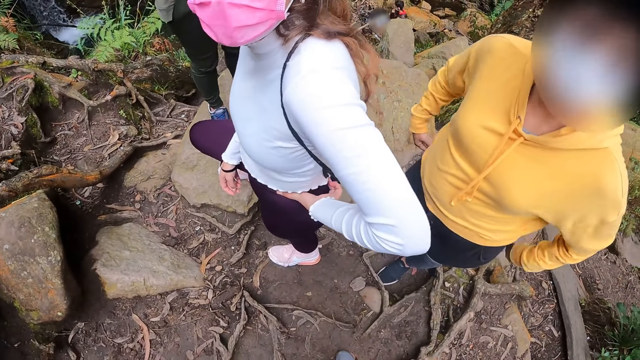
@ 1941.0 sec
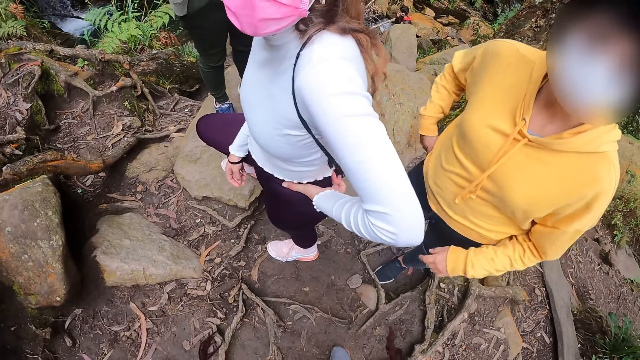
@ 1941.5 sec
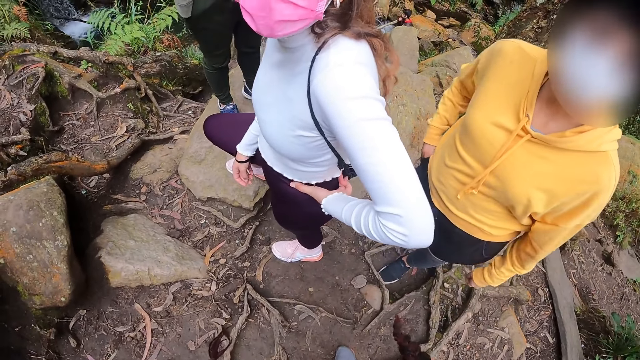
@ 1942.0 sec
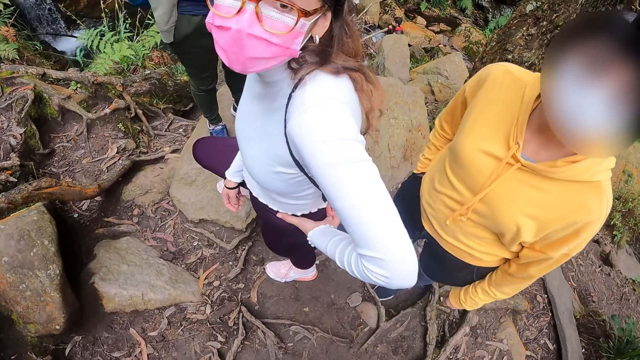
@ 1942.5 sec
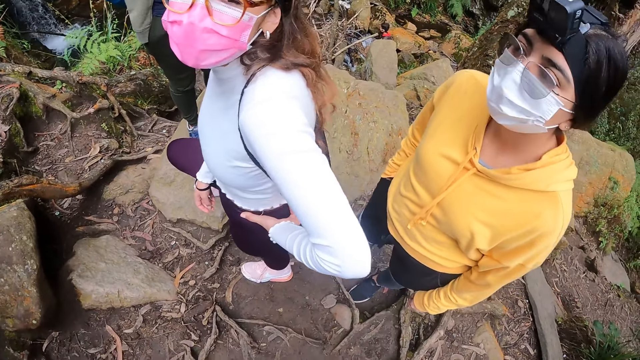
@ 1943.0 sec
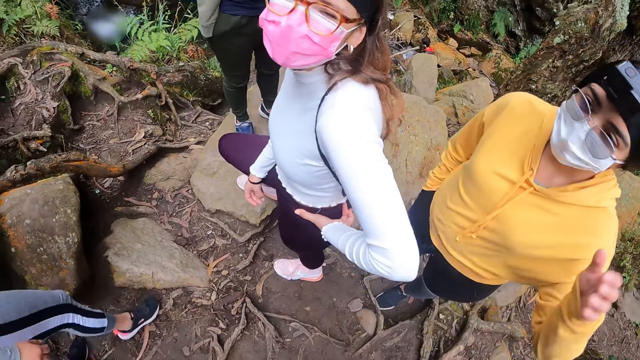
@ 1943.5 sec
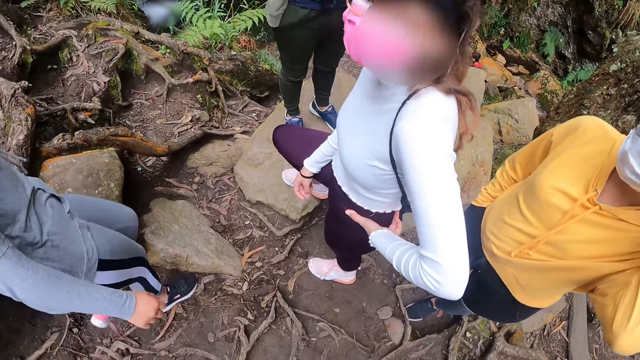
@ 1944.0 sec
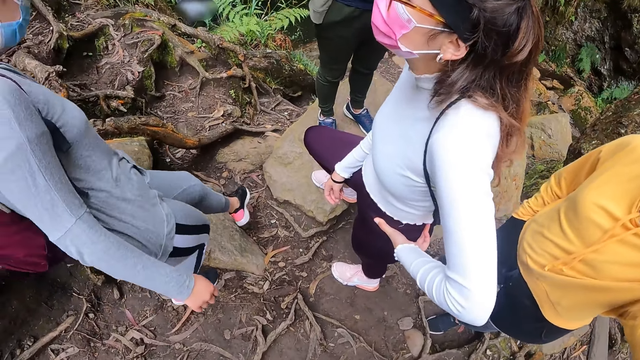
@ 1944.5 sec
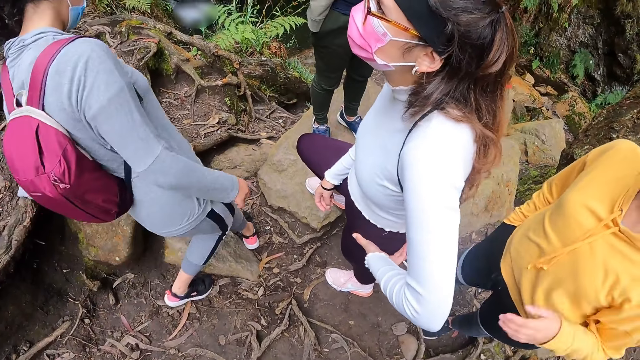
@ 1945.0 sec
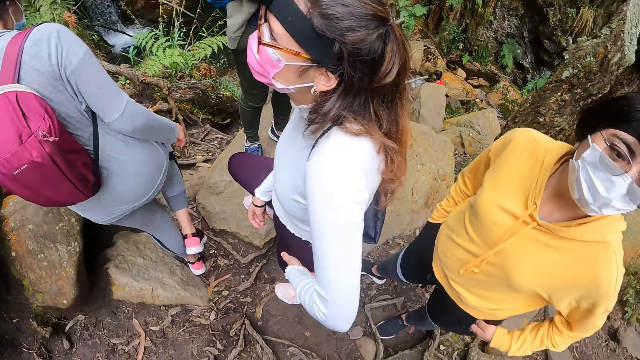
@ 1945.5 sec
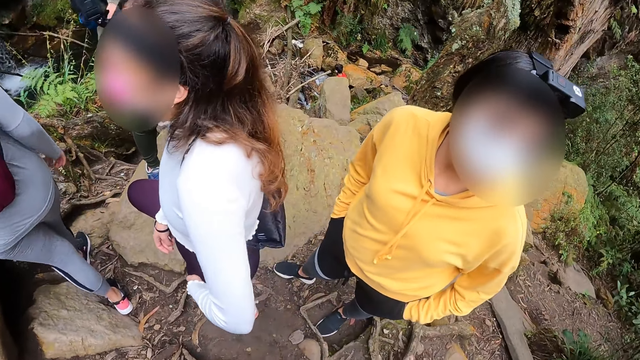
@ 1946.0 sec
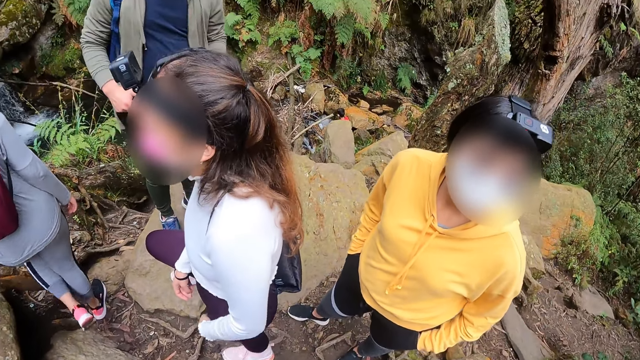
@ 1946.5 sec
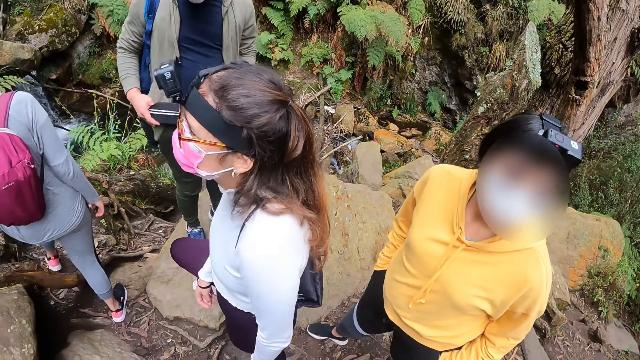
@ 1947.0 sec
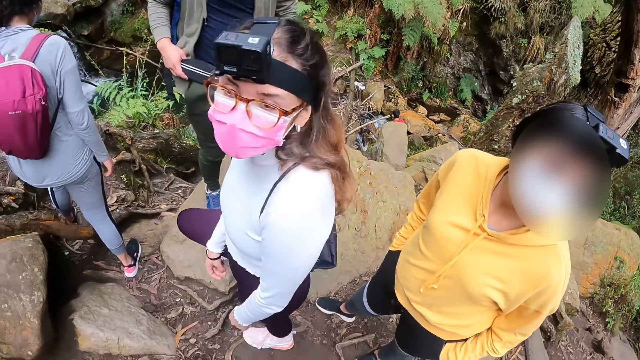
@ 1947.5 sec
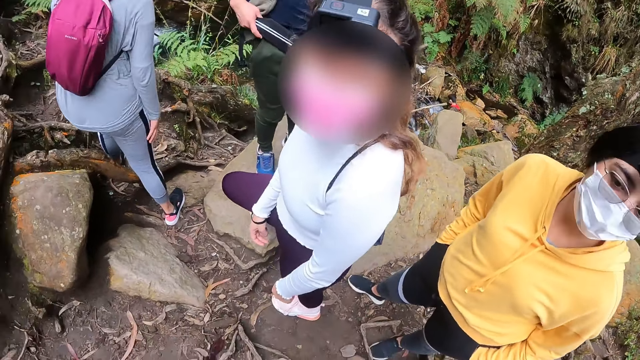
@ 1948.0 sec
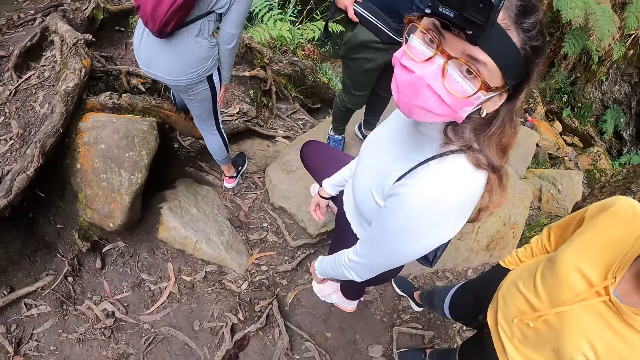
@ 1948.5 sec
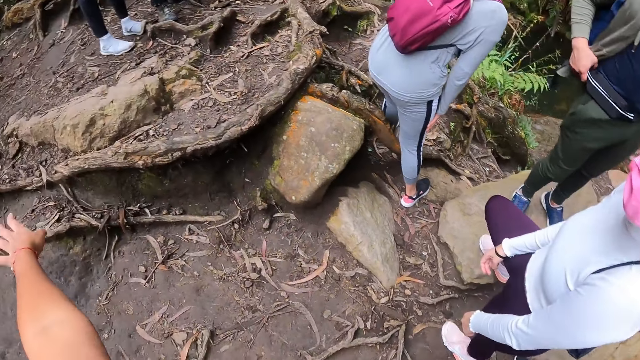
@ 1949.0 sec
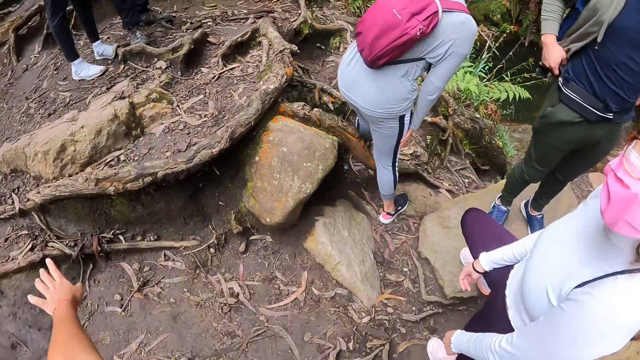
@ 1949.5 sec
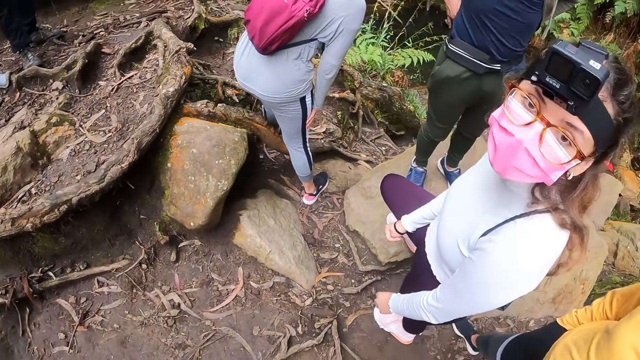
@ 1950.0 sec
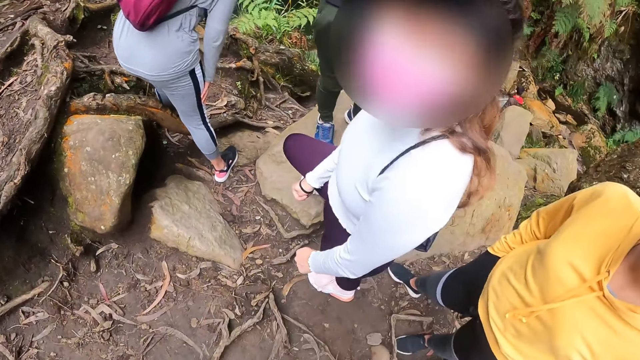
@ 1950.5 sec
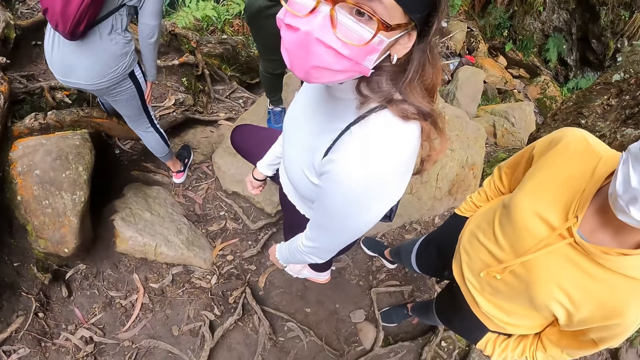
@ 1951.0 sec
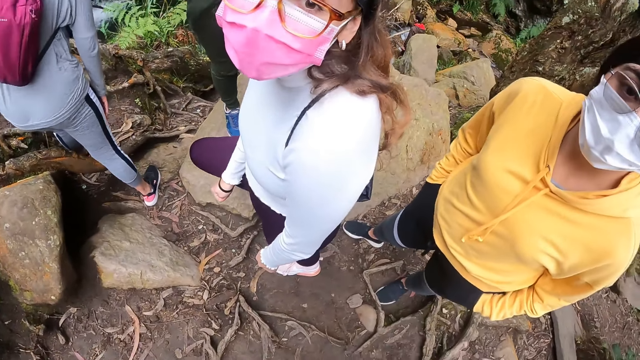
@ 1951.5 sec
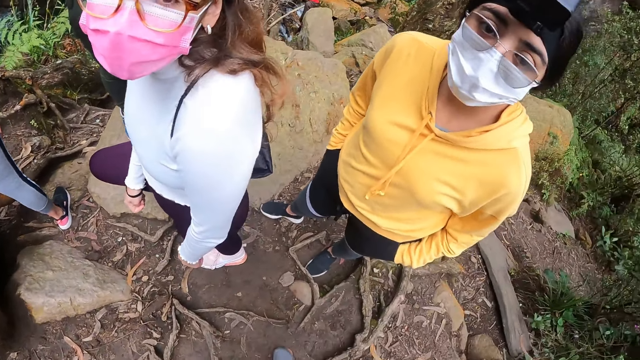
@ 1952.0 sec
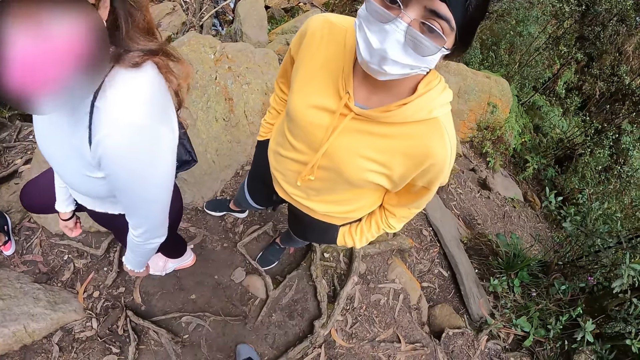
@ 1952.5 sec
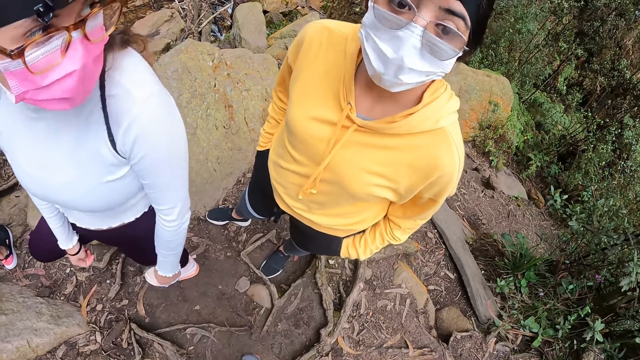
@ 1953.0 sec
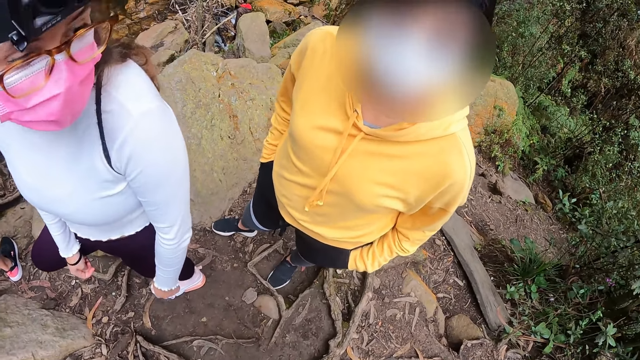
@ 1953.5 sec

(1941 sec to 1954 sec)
A woman walks towards a man. The woman bends. The camera wearer holds out her left hand.

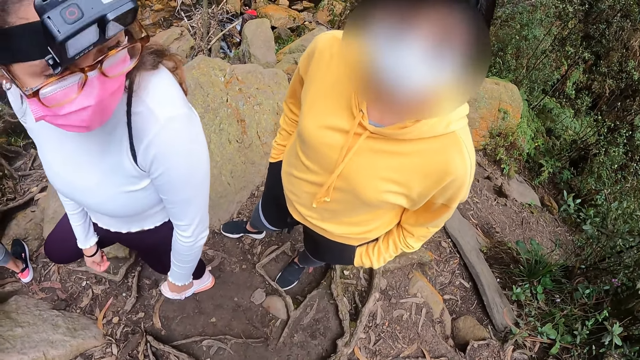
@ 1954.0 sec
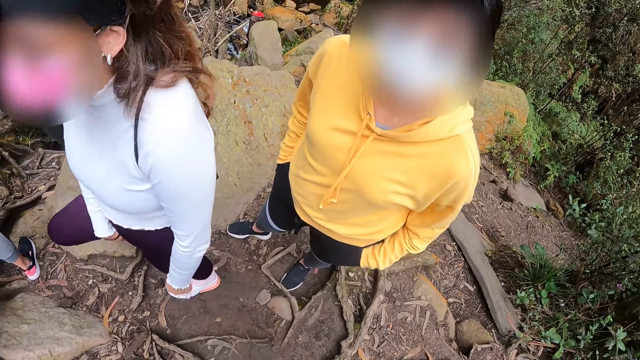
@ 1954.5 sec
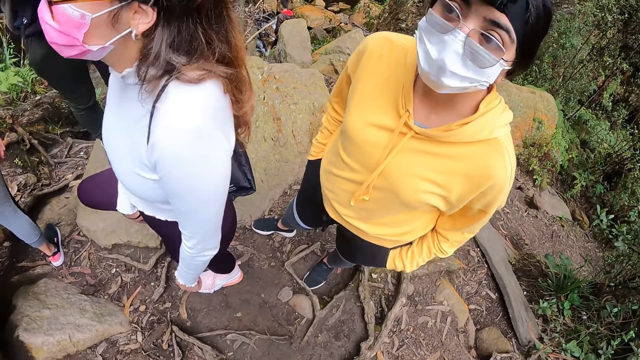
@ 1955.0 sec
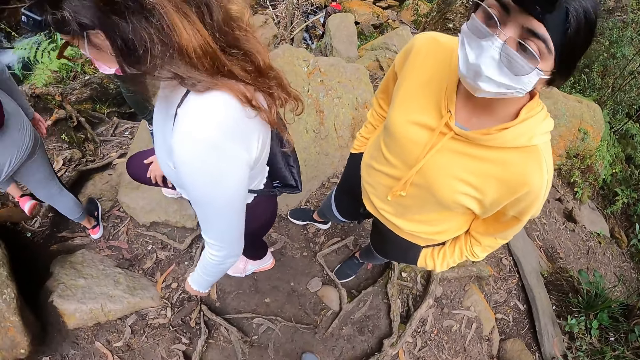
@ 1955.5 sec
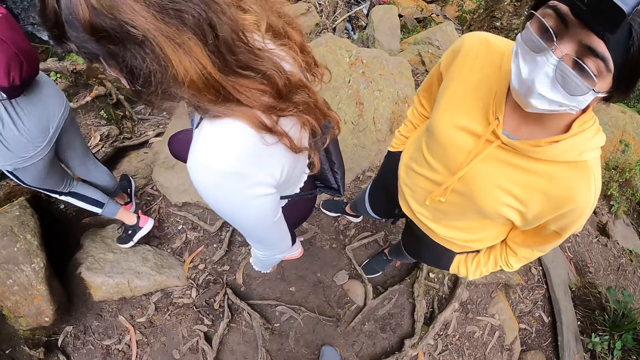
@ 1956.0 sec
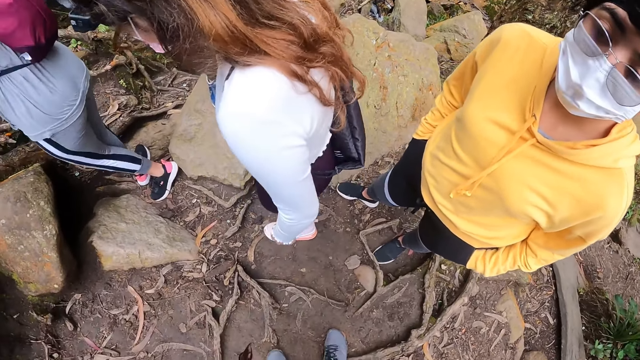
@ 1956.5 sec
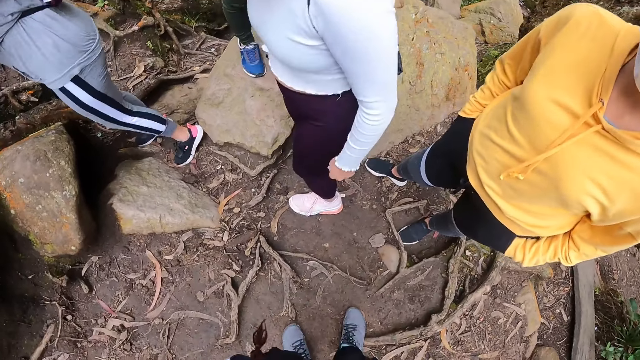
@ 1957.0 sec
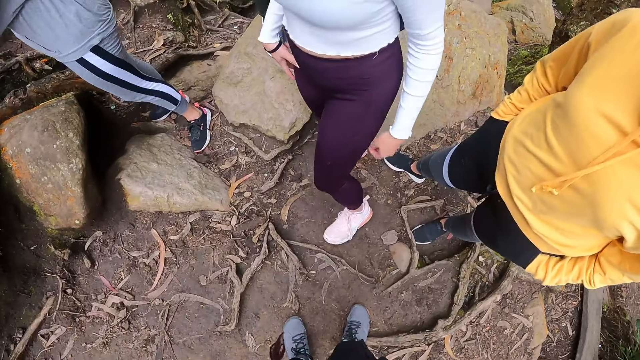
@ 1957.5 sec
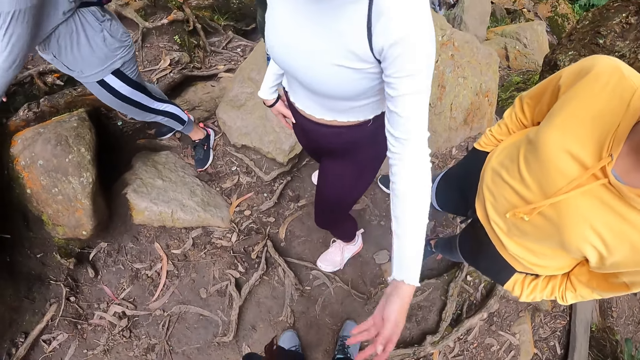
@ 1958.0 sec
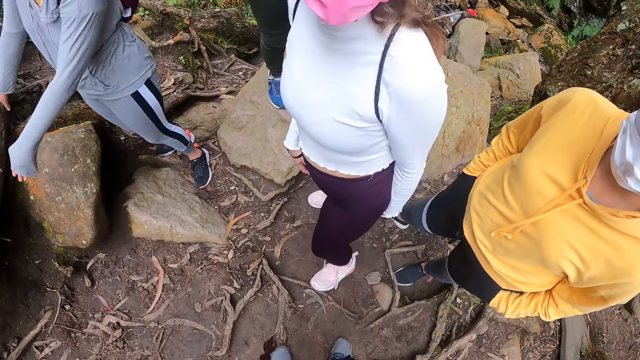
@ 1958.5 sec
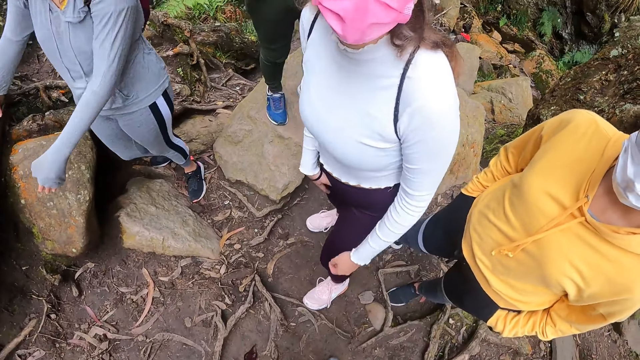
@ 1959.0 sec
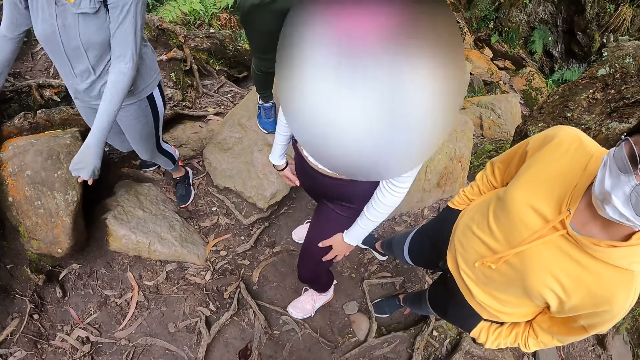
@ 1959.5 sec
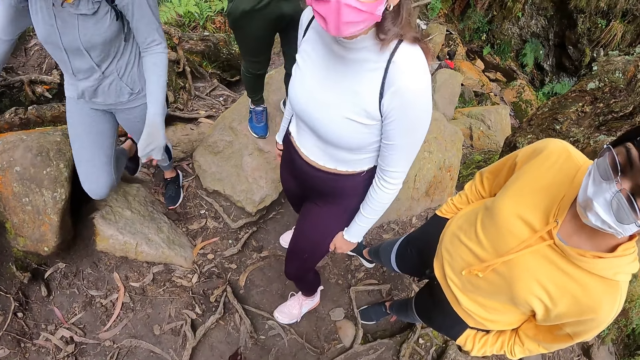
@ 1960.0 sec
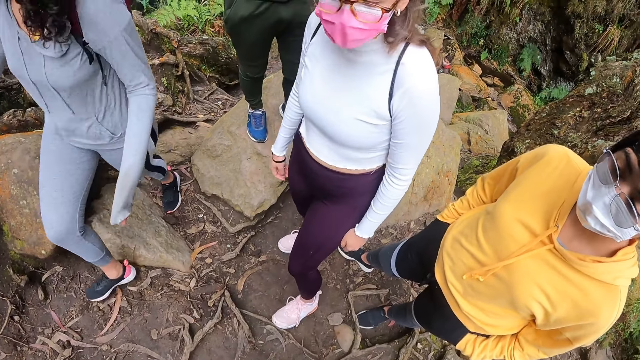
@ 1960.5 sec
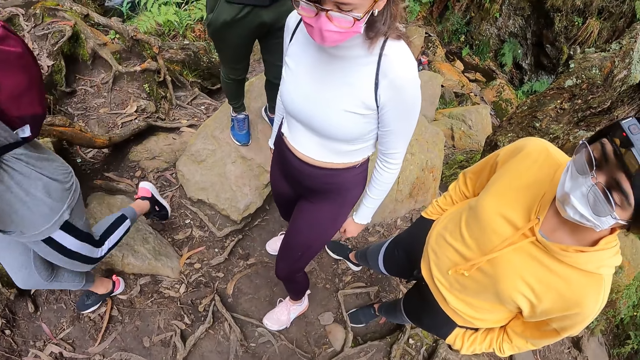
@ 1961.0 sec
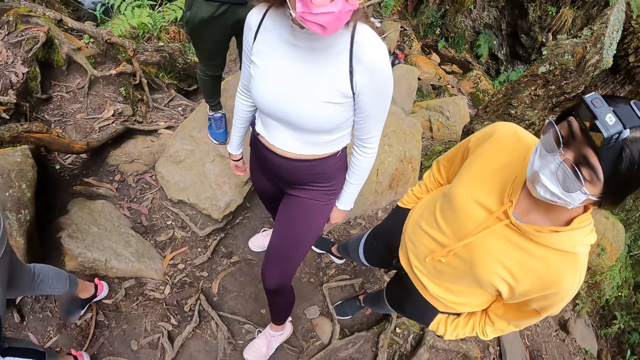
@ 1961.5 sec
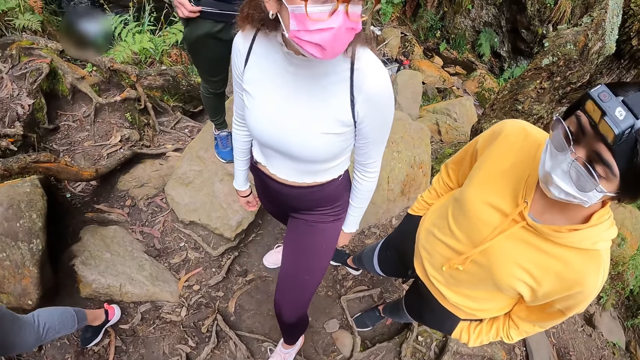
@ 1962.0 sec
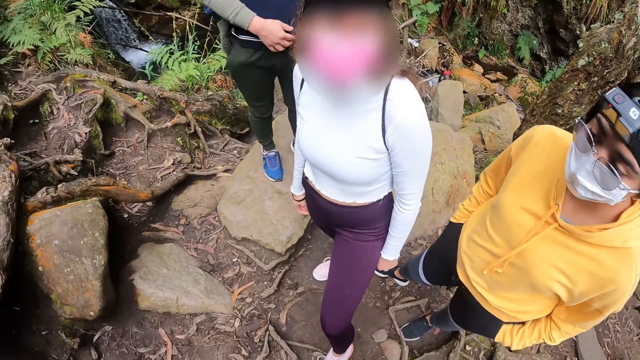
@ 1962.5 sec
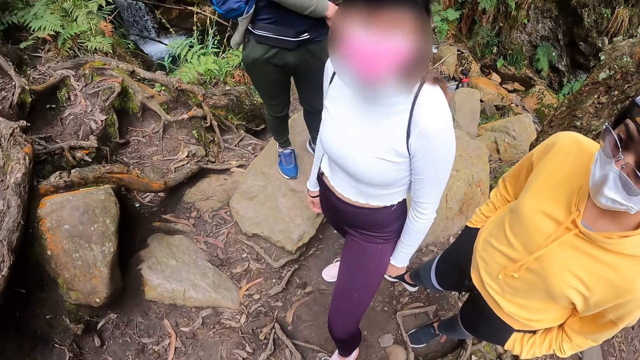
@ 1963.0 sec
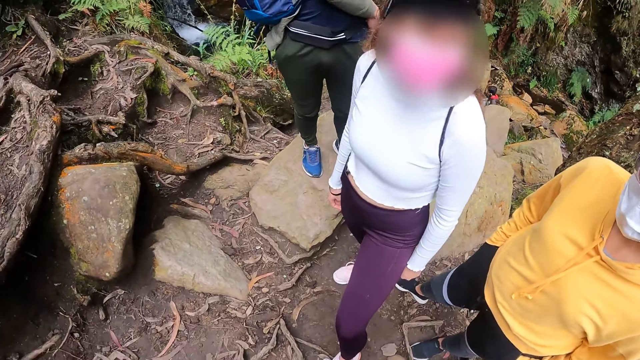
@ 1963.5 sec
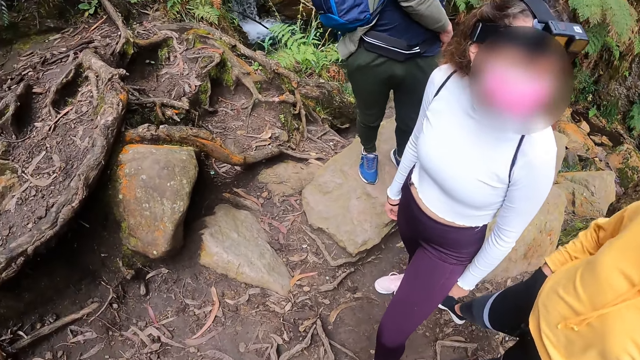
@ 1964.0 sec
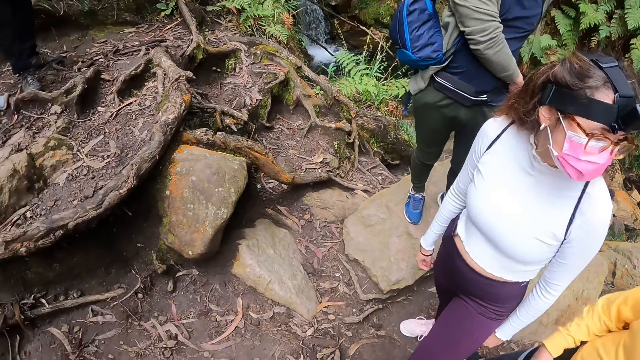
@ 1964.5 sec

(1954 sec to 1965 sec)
A woman moves her left hand. Another woman walks away. The first woman moves her left hand. A man adjusts his cloth with both hands.
